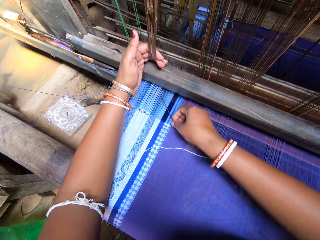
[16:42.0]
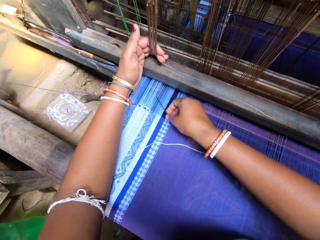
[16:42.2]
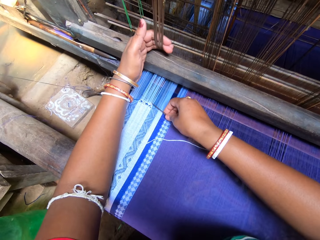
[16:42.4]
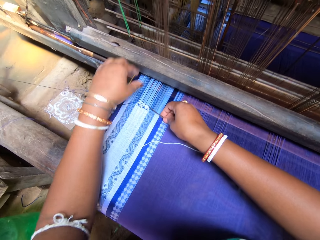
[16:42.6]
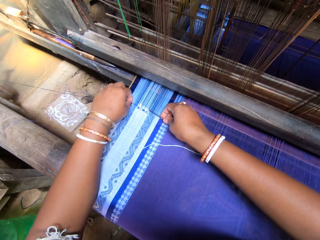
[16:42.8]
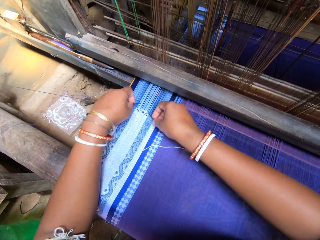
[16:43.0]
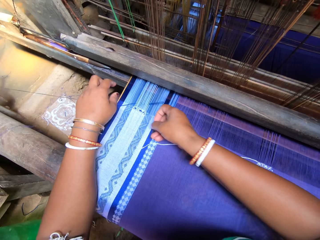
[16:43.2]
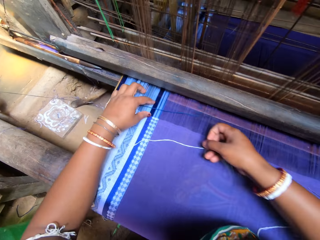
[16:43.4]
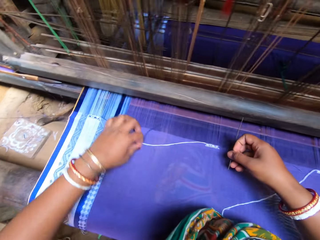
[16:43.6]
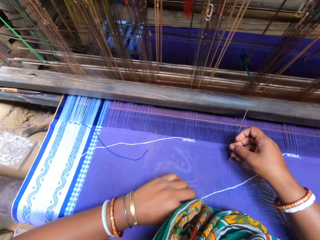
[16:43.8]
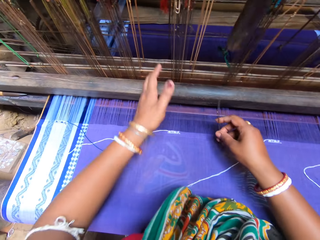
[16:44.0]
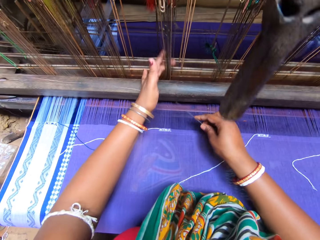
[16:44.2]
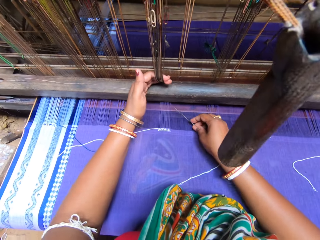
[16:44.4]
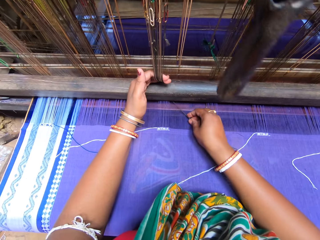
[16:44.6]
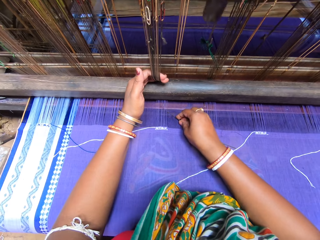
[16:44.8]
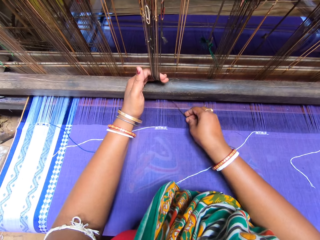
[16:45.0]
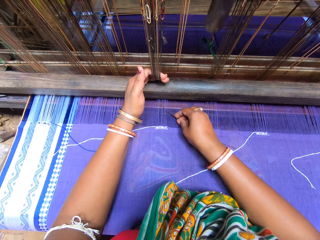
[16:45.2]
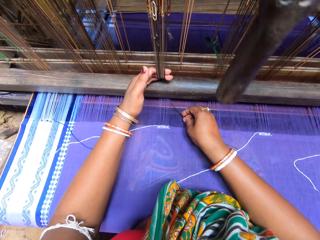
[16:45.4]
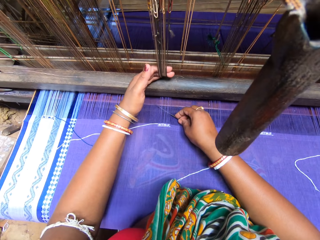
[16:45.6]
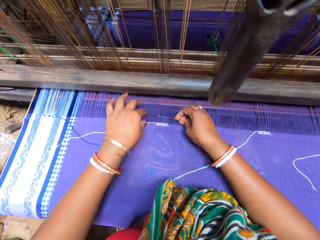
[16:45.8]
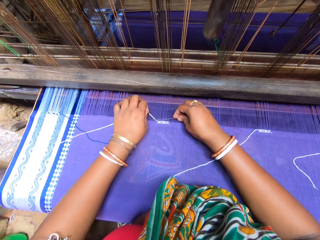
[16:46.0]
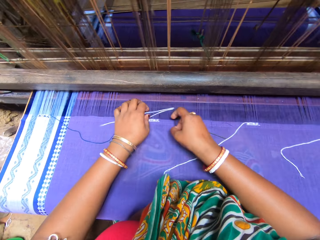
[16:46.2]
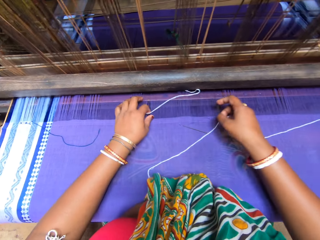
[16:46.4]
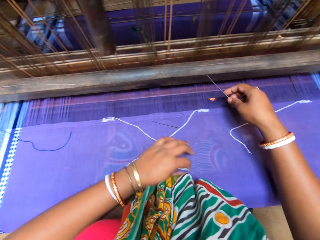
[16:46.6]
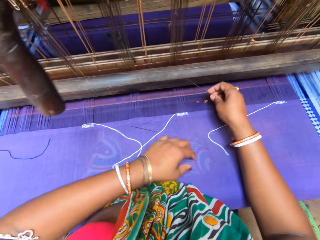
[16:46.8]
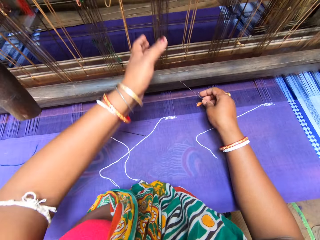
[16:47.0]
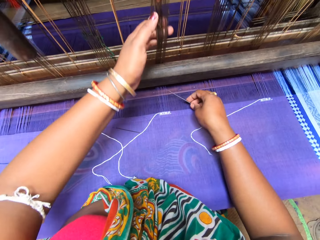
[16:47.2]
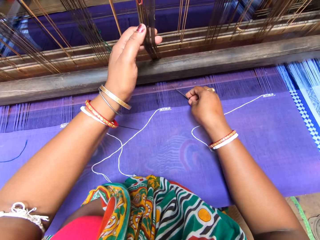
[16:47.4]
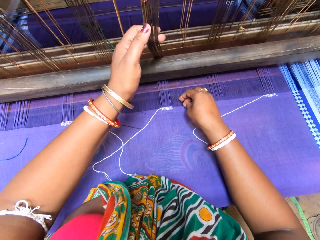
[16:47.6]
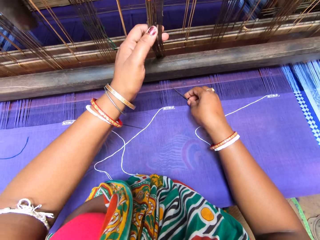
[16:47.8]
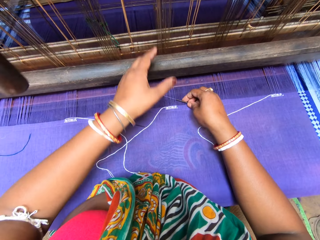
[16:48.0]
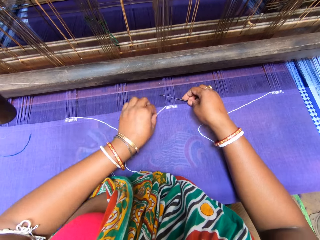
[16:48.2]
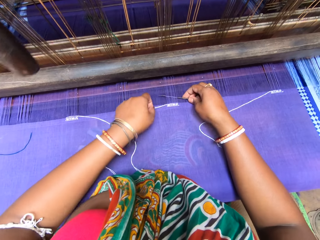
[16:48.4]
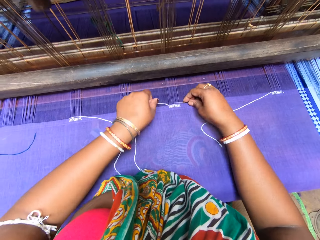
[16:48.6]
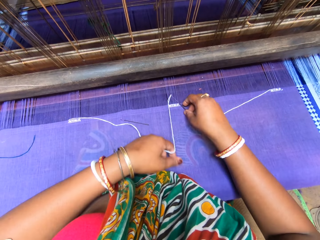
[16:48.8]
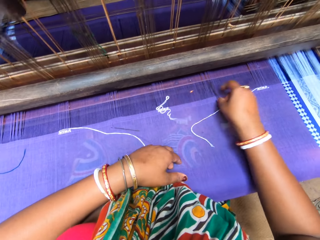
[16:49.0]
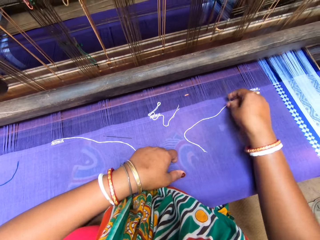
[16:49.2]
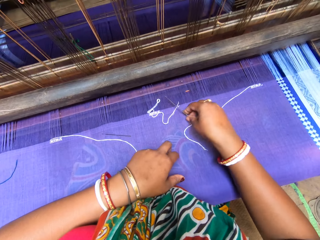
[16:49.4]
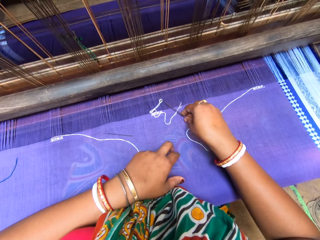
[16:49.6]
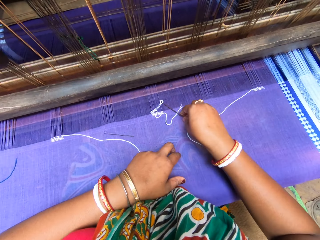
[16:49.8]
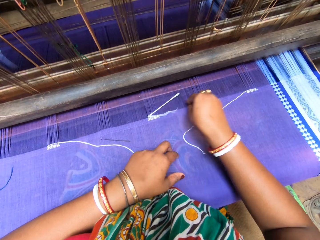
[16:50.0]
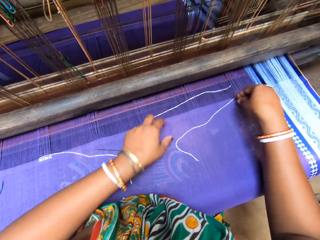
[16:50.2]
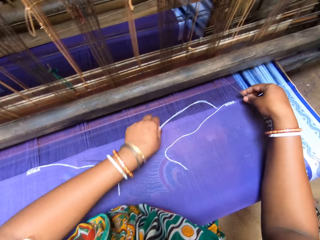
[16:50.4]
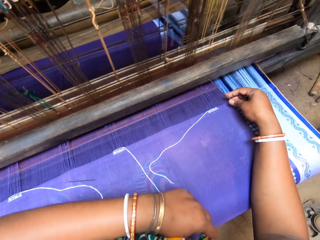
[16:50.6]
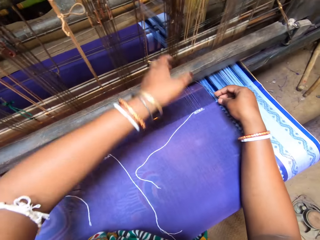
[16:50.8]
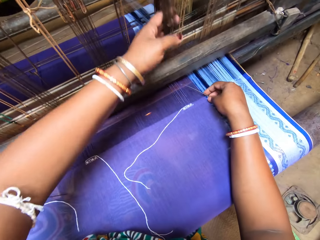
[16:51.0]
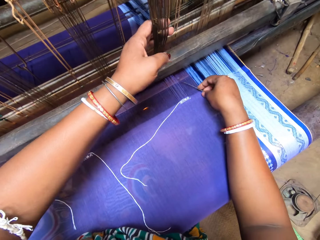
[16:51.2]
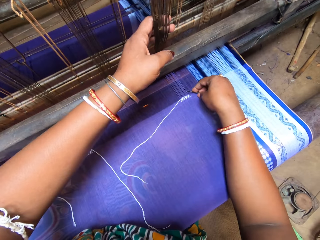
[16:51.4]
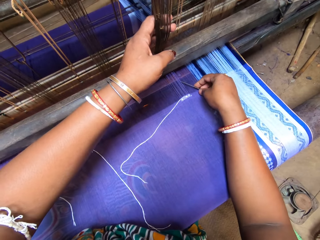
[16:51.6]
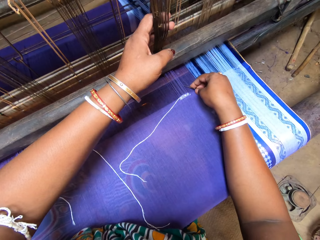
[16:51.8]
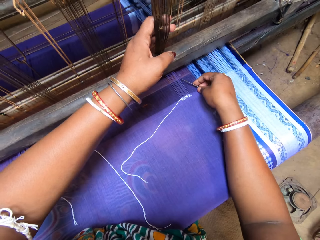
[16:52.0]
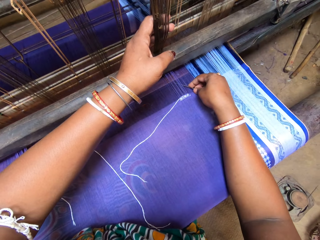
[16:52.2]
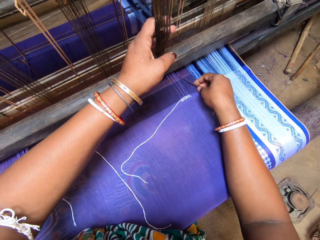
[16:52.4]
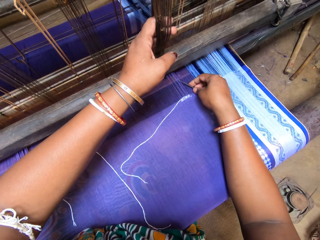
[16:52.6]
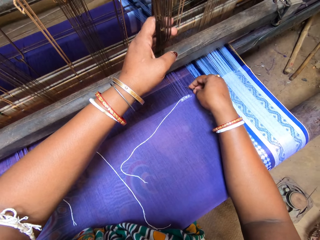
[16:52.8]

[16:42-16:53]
The camera wearer sews with hands.

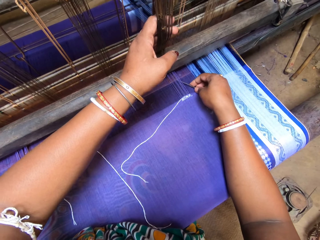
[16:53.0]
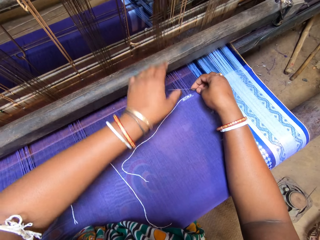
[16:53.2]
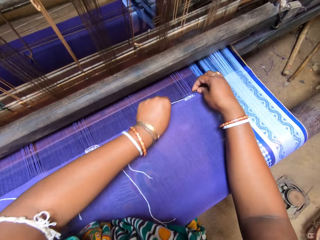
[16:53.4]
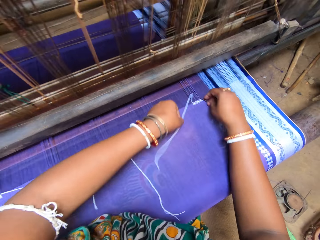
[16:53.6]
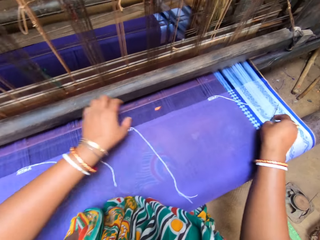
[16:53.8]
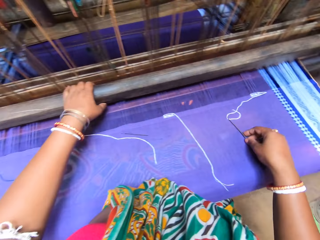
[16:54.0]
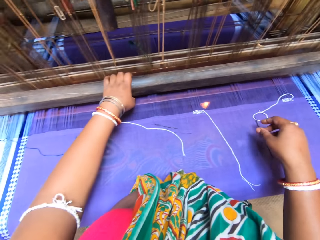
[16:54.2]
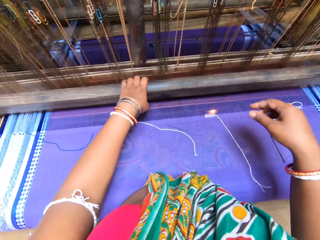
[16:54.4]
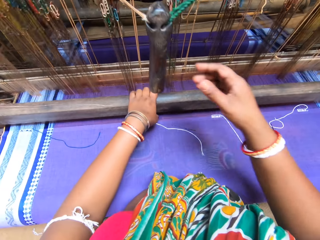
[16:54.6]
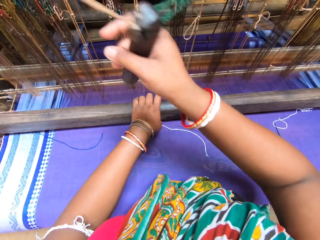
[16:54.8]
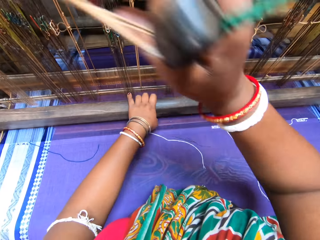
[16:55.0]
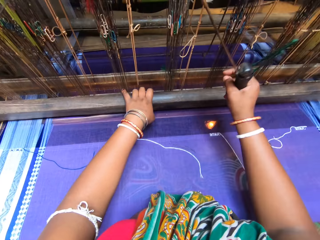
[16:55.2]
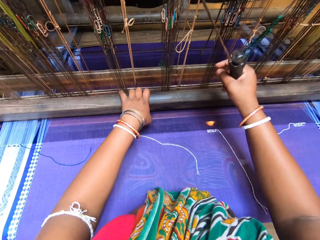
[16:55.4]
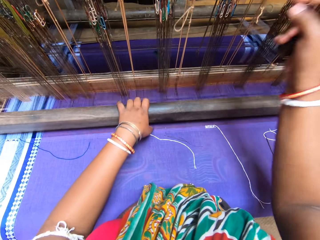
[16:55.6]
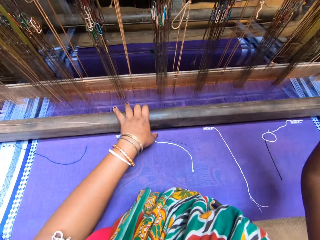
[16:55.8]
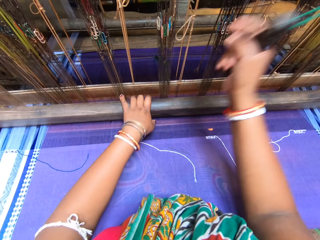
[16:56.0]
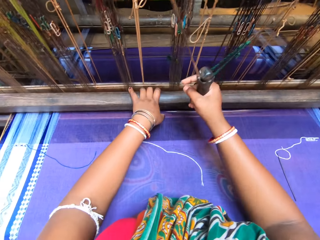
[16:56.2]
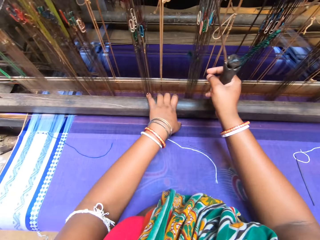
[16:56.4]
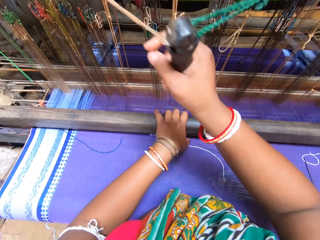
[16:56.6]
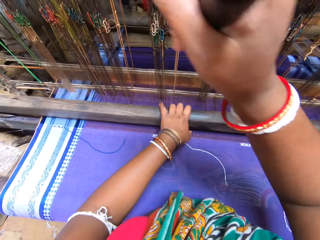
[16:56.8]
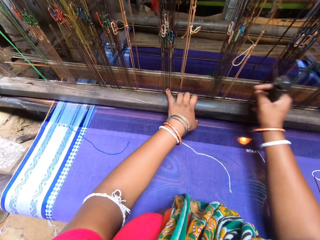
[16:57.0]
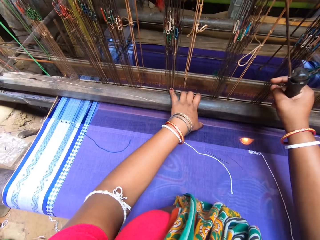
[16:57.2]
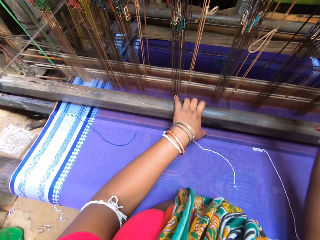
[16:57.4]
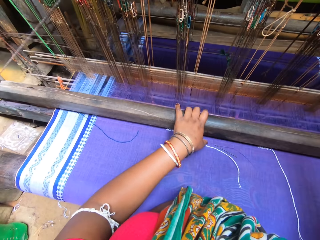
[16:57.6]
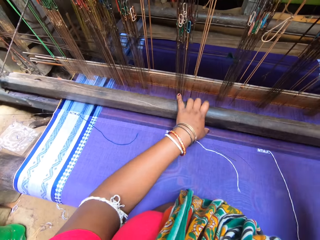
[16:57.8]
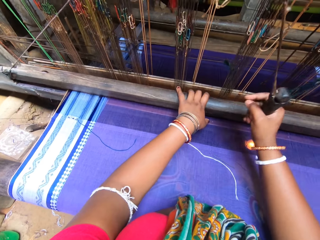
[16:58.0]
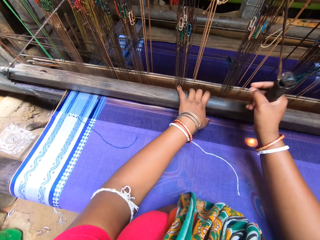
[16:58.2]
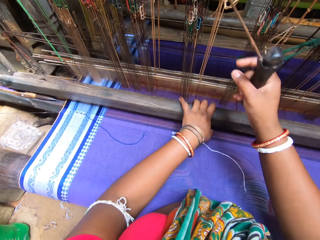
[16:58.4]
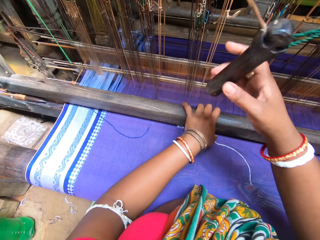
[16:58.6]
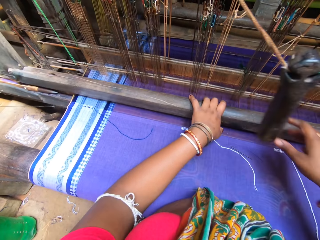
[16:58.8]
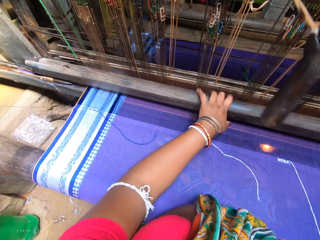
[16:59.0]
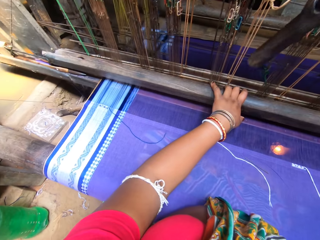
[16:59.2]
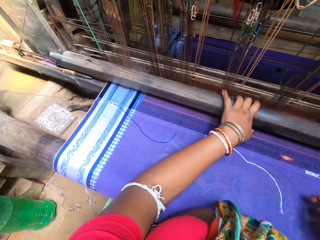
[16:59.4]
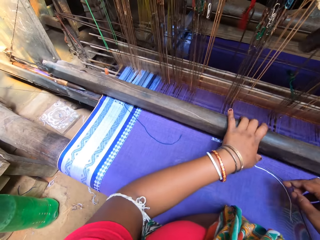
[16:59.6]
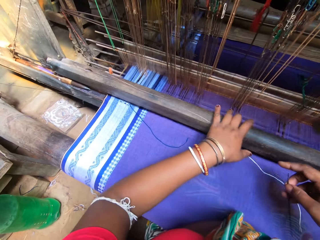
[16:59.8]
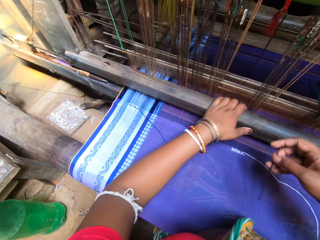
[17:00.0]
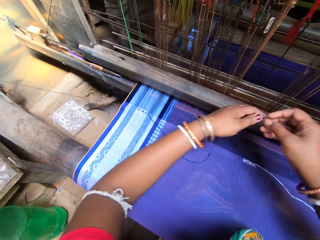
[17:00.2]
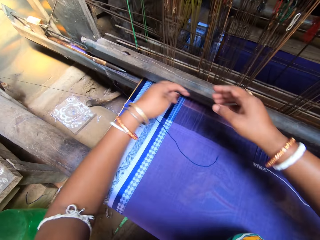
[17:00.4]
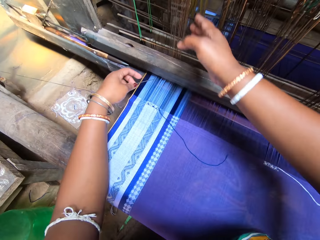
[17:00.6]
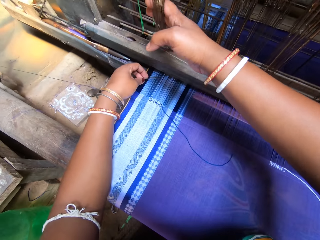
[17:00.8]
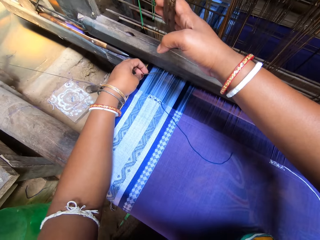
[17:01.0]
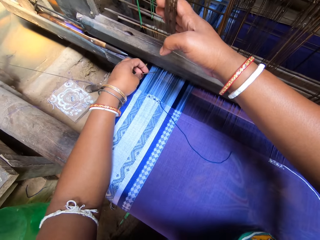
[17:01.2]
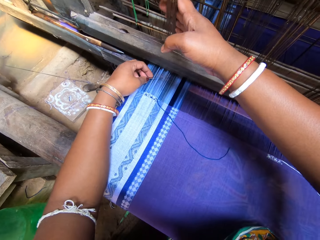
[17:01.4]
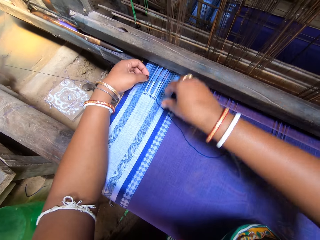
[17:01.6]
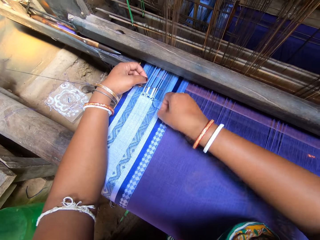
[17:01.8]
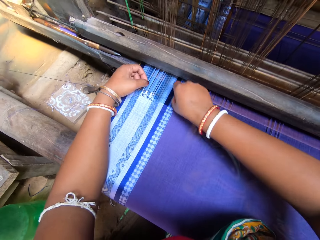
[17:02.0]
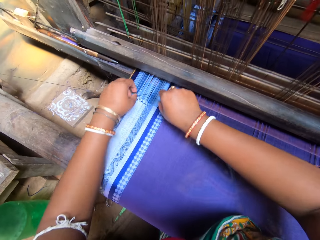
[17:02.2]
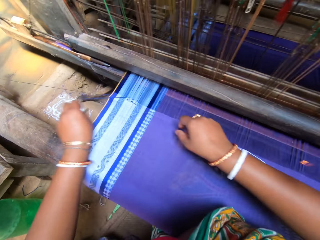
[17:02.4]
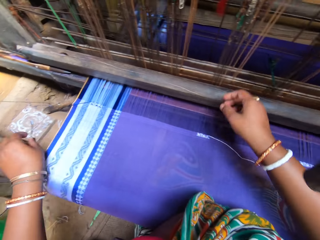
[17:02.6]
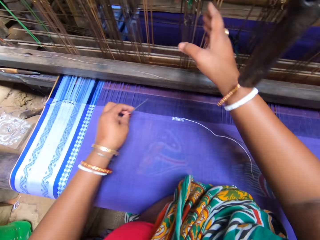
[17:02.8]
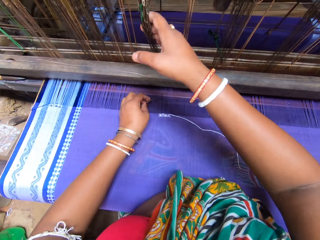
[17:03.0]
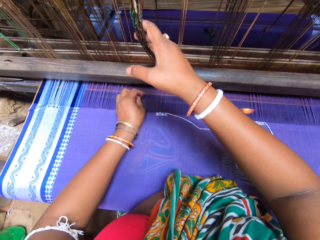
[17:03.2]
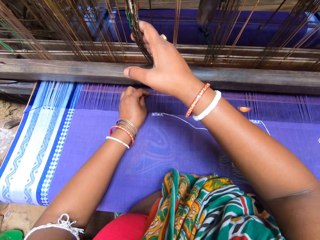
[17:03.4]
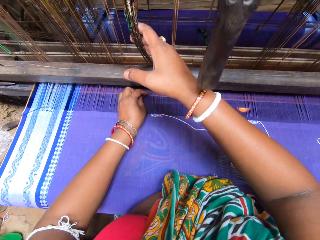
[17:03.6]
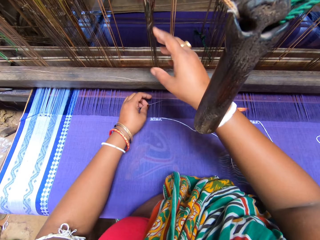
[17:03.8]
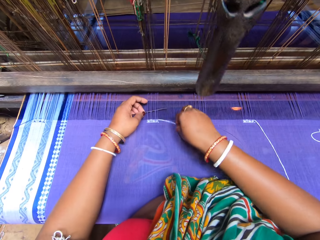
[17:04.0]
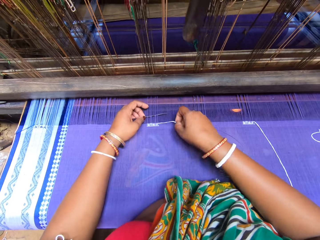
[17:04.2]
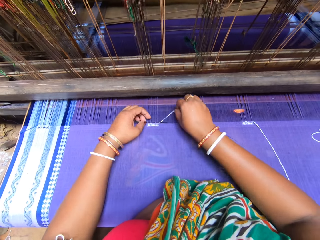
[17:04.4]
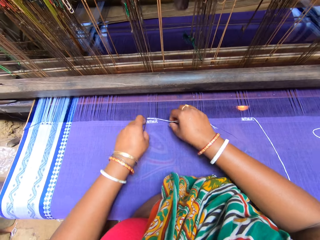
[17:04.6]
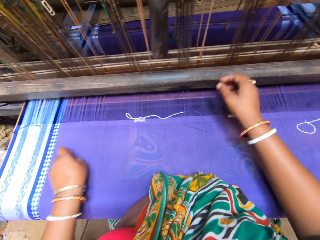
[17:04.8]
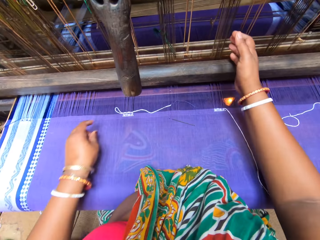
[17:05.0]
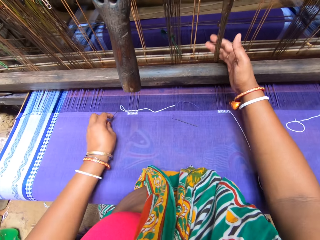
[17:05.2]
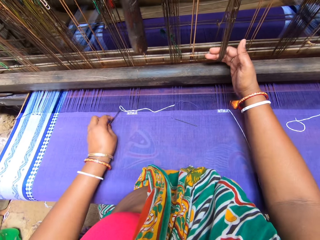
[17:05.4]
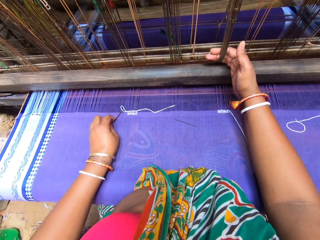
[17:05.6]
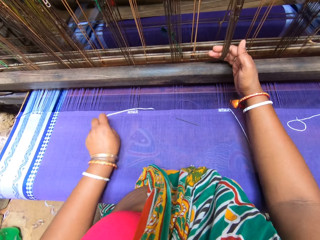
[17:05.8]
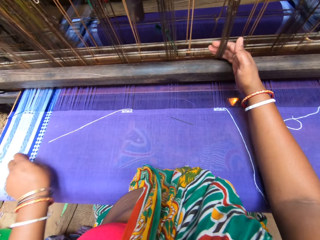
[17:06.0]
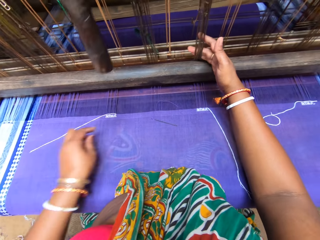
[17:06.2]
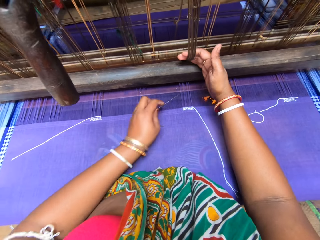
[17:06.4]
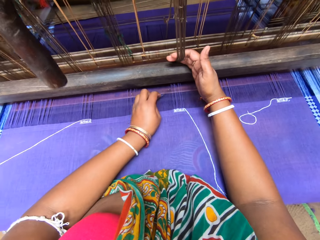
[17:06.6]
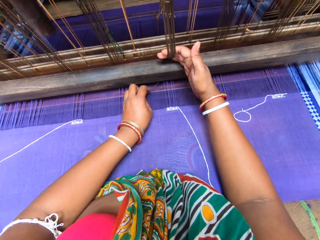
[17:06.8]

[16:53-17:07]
The camera wearer sews with the sewing machine. They sew with hands.
